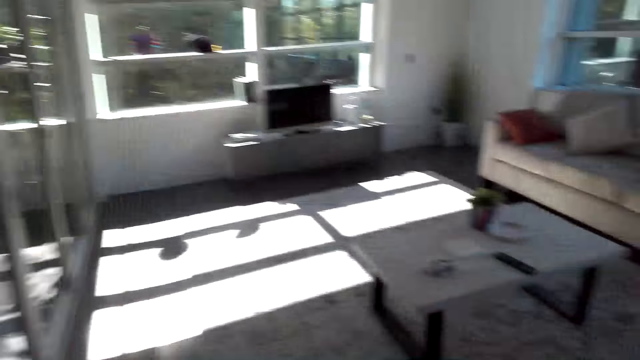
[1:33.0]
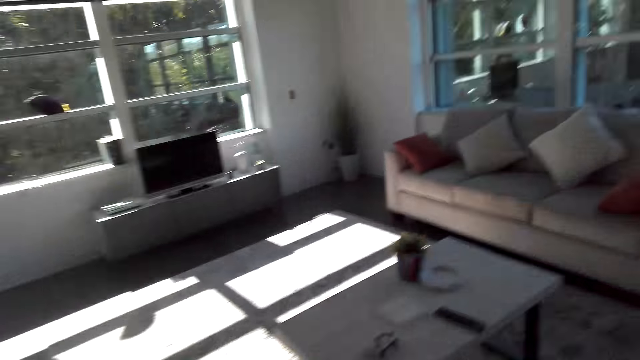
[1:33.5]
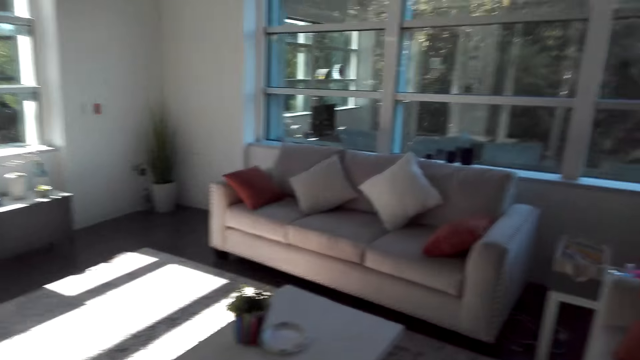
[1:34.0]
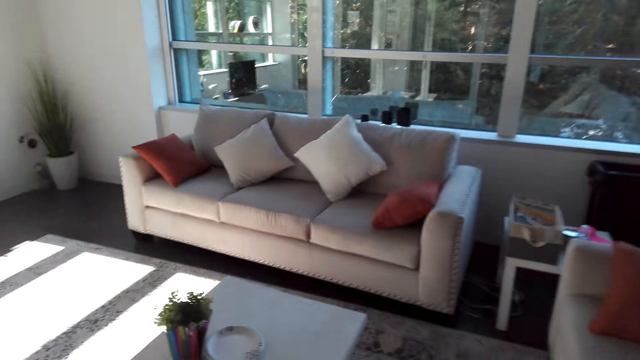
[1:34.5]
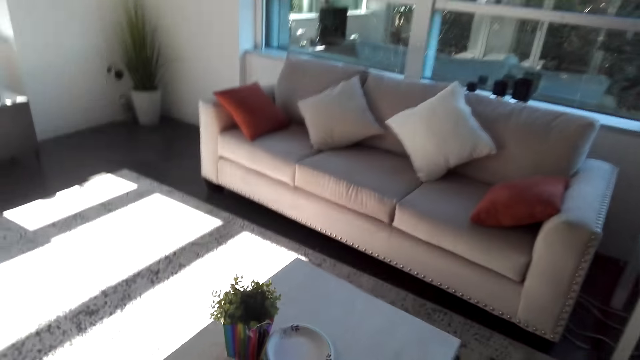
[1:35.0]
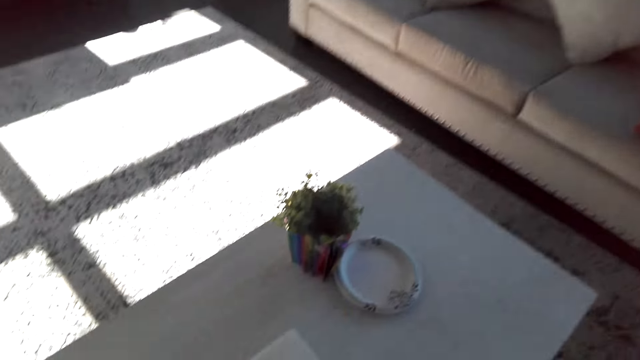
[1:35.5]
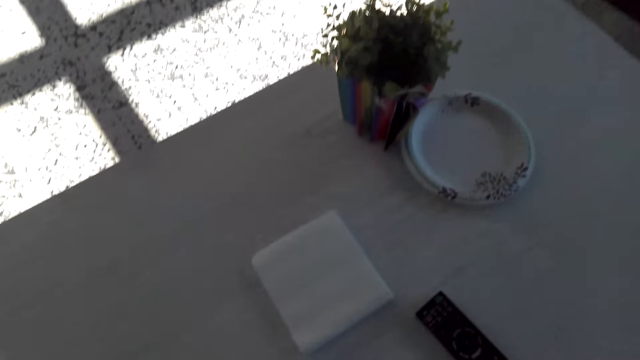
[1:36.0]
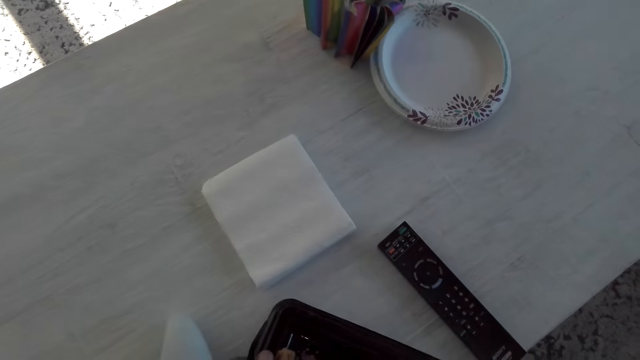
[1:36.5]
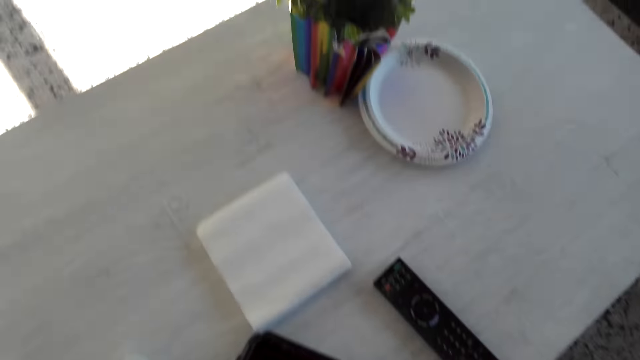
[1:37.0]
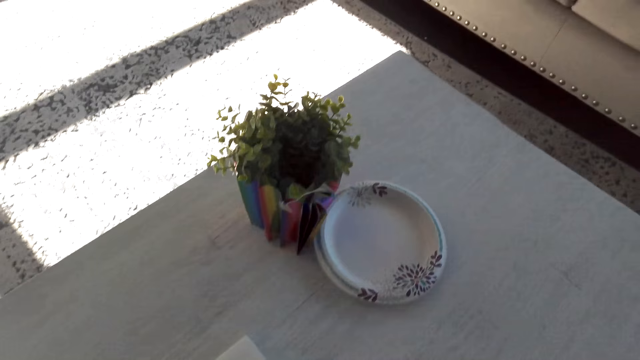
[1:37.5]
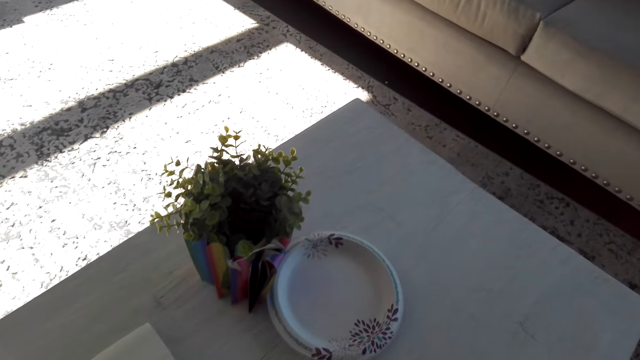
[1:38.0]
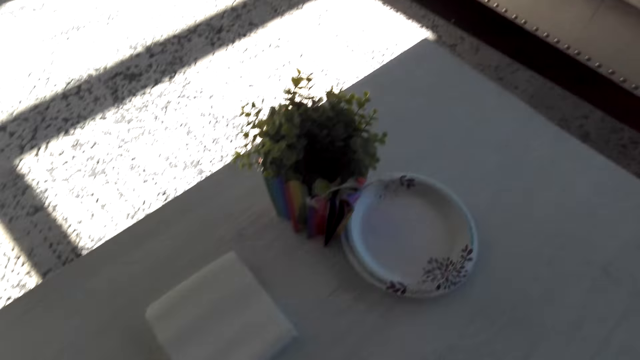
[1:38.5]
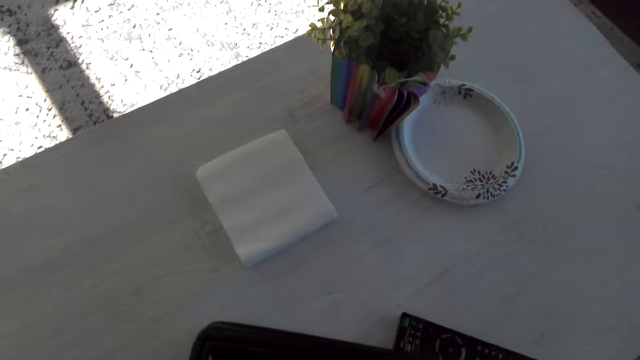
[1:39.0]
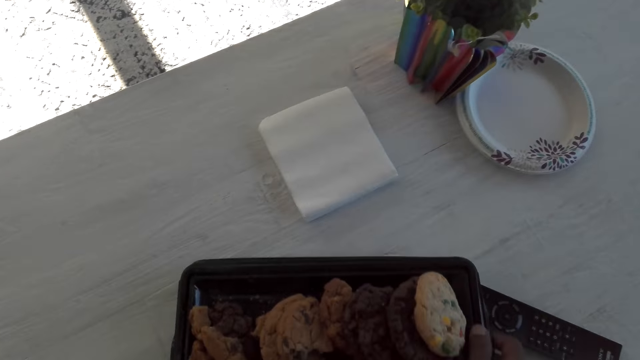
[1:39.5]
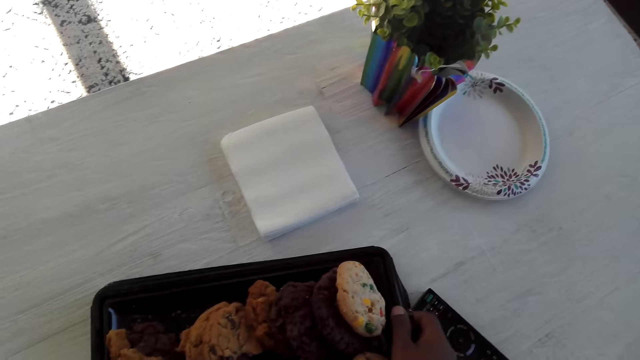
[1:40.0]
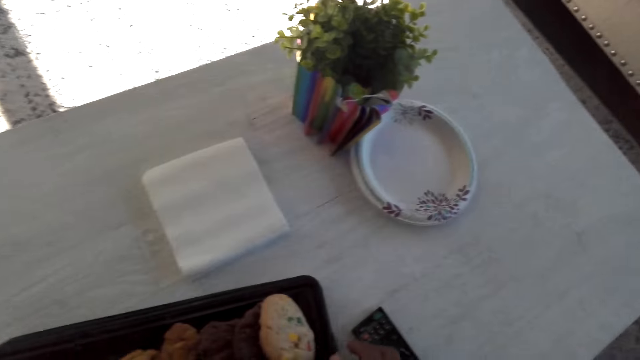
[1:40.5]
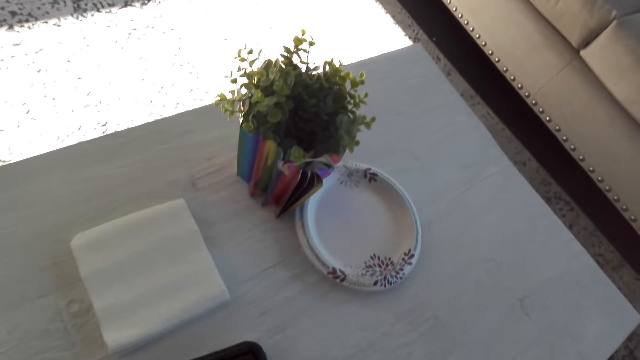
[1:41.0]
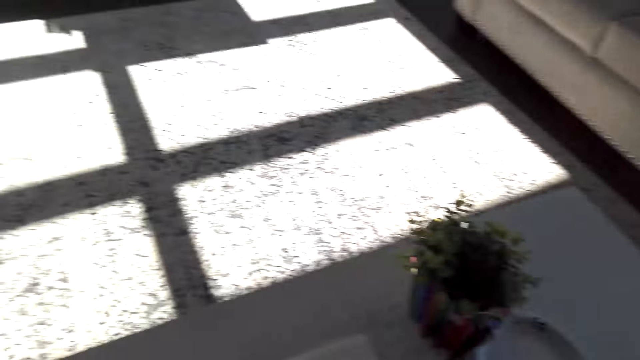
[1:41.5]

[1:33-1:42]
The camera wearer places the tray of snacks on a table. They move a serviette on the table. They move the tray of snacks on the table.

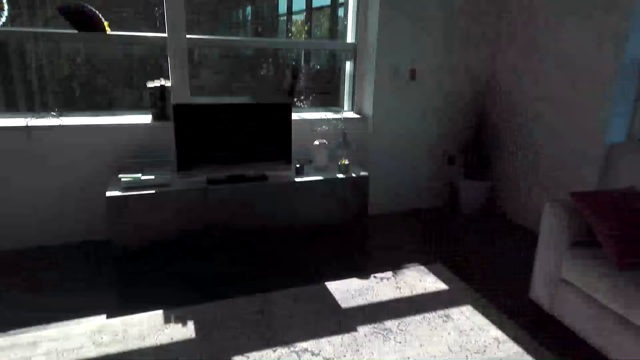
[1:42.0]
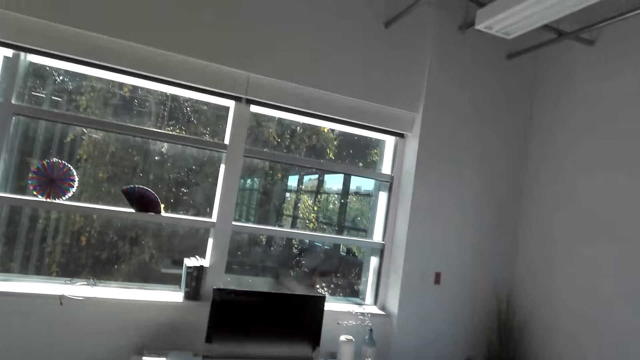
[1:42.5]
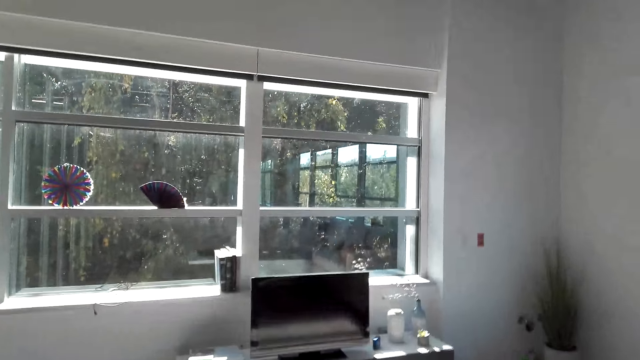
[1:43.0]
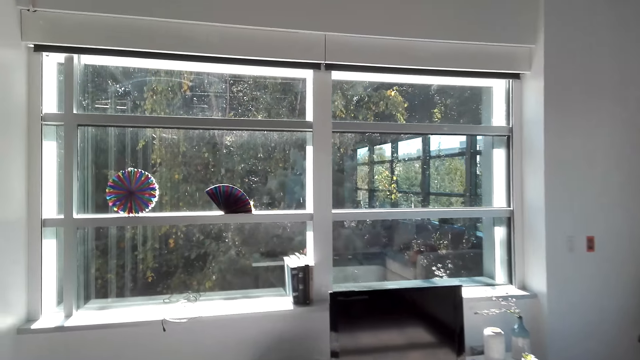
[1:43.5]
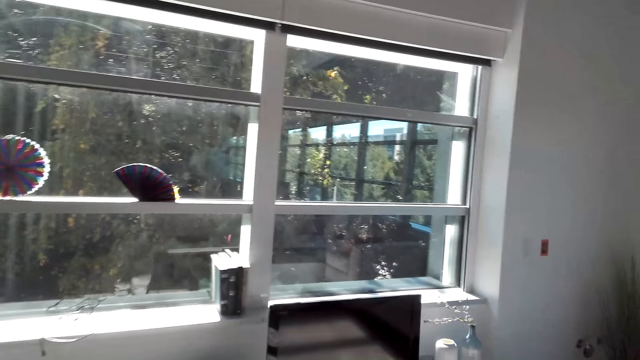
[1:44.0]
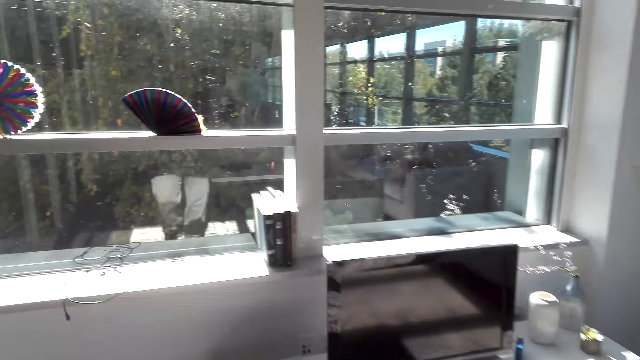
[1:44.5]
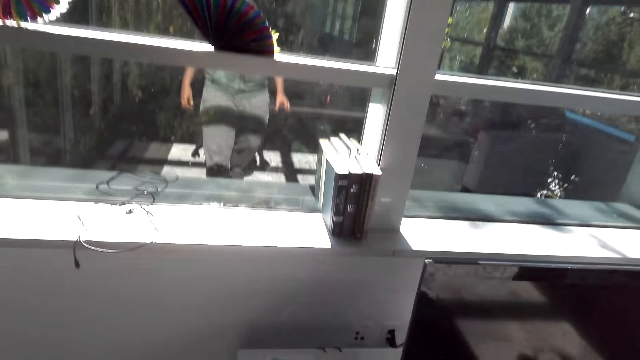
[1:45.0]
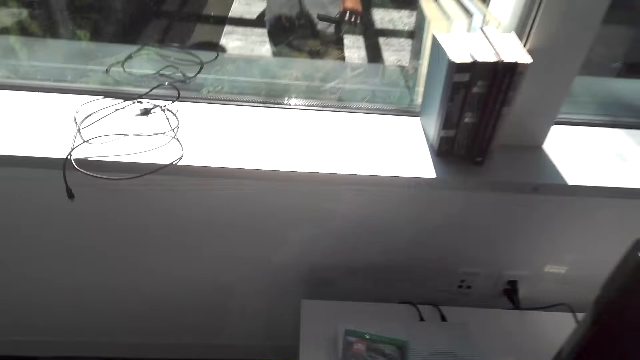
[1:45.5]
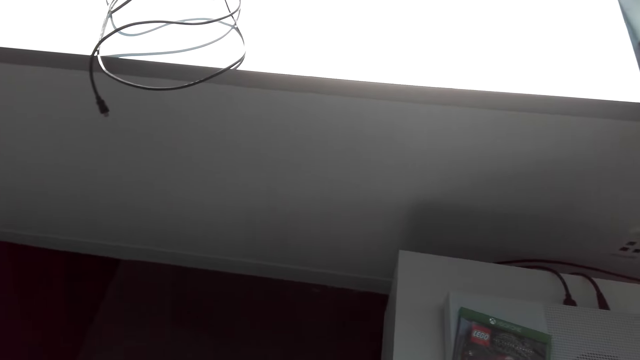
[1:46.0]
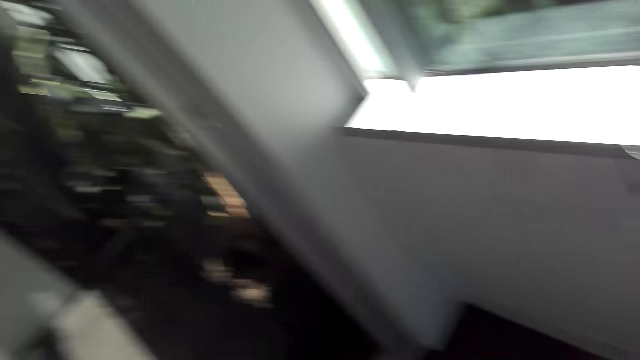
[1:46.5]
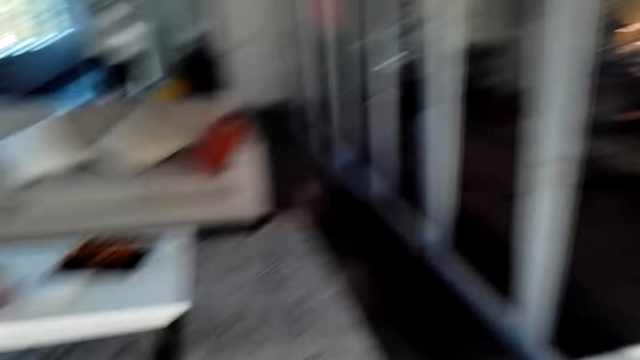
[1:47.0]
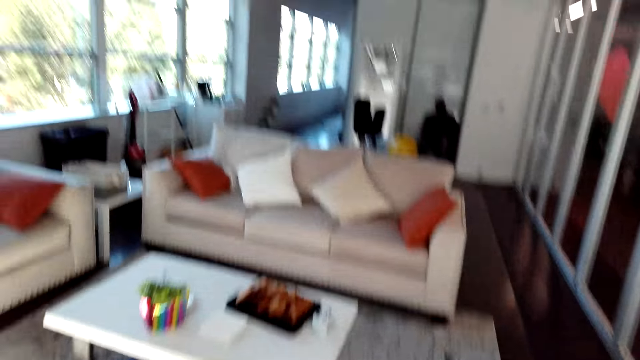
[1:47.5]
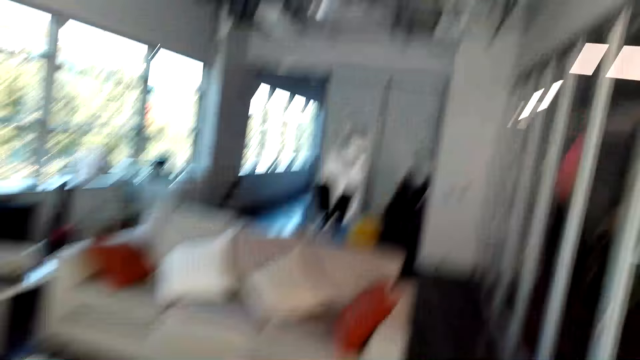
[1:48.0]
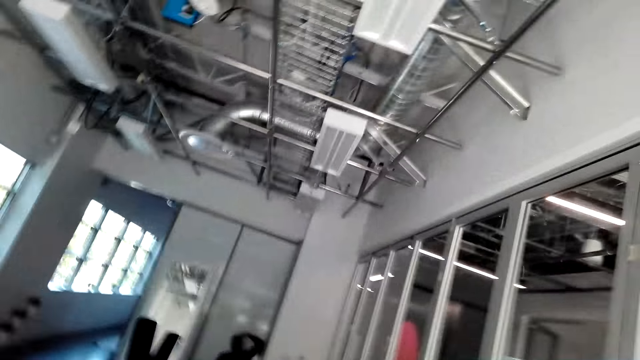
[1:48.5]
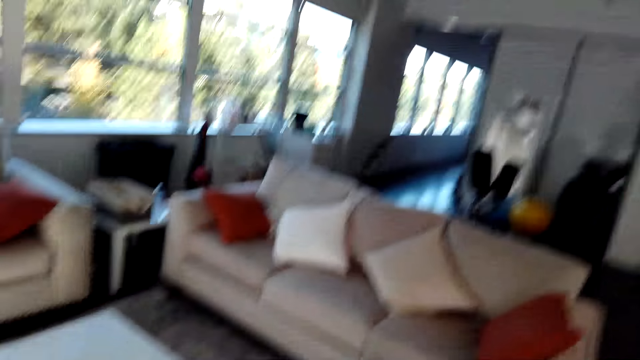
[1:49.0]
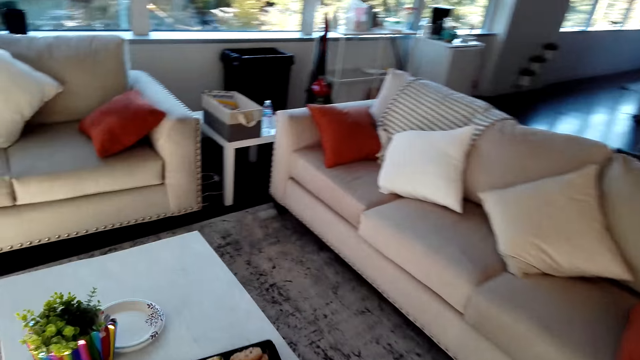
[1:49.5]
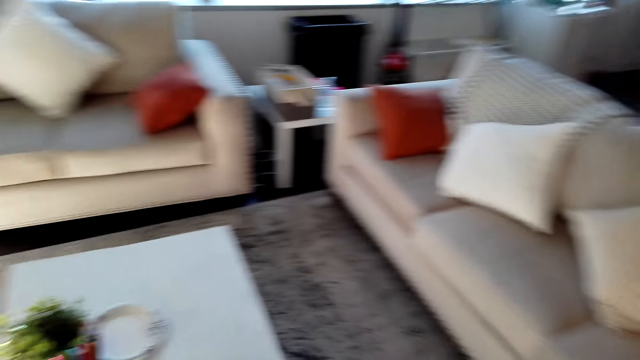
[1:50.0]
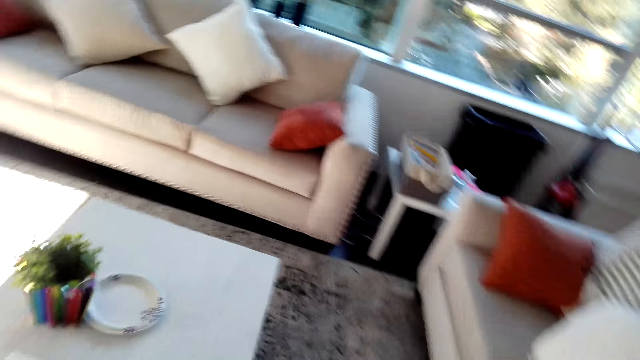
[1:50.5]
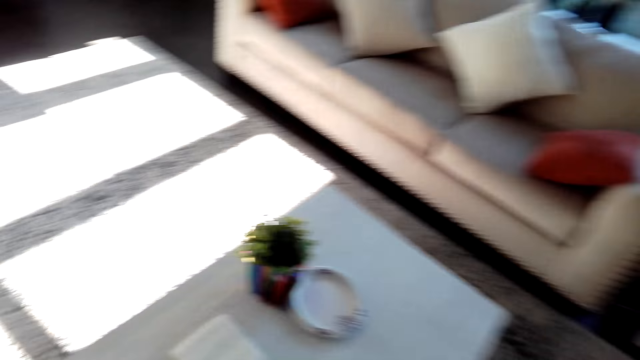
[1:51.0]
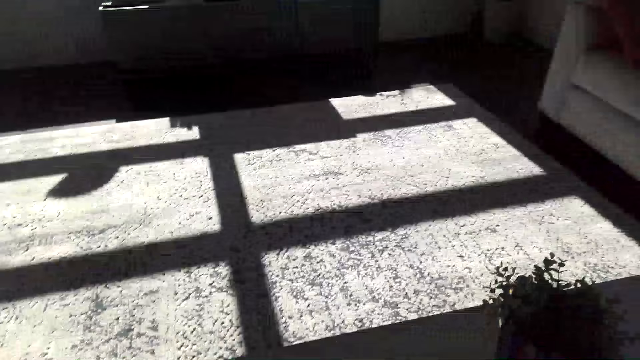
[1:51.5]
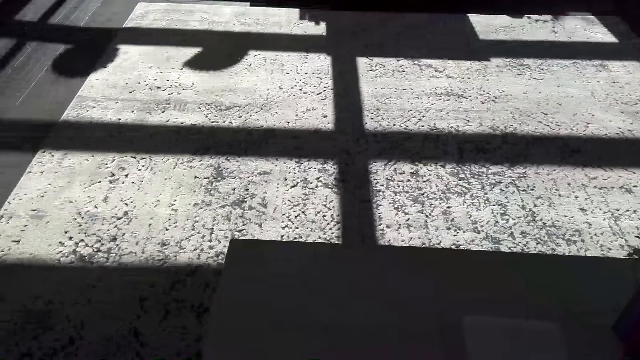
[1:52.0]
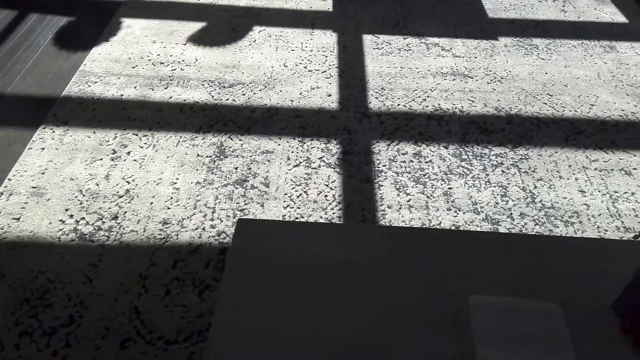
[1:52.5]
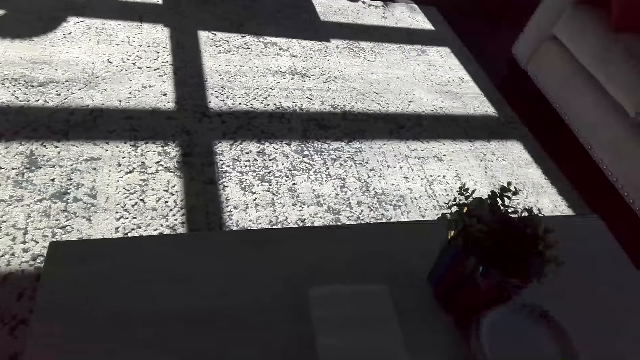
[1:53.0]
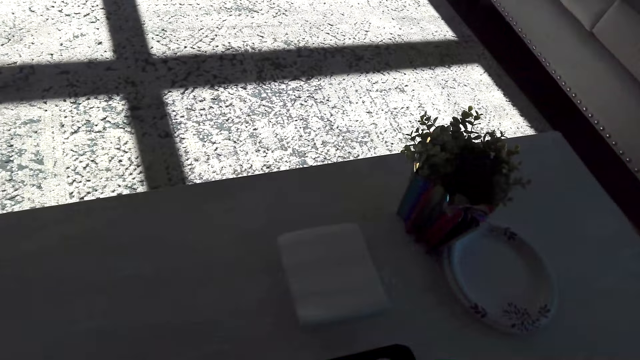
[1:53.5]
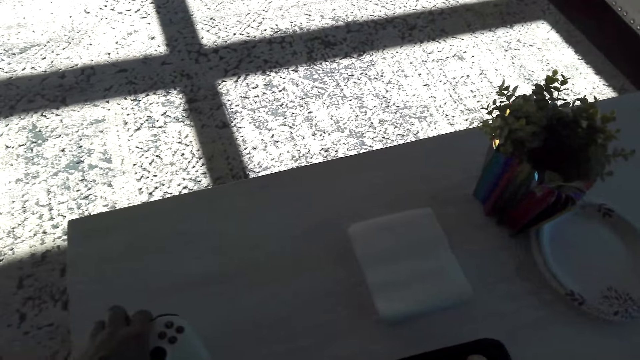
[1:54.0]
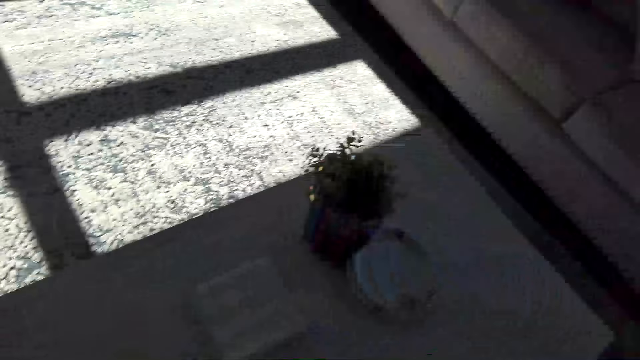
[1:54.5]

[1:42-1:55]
The camera wearer walks around the house. They look around the room. They place a game pad on the table.
